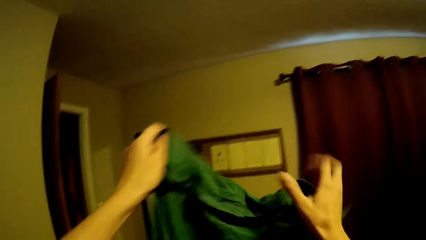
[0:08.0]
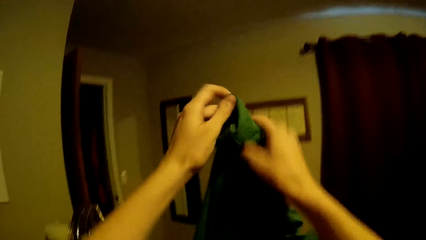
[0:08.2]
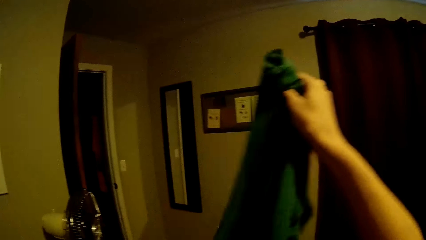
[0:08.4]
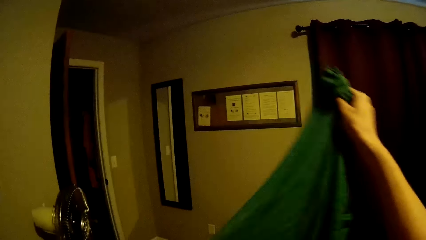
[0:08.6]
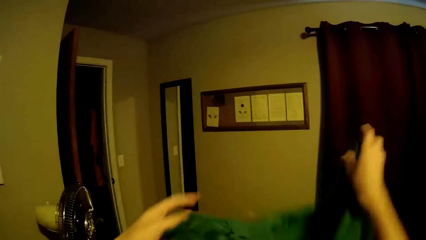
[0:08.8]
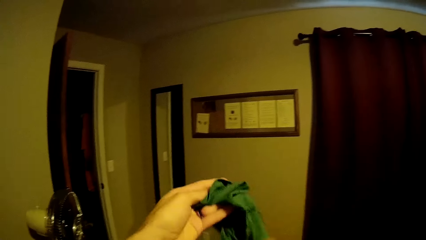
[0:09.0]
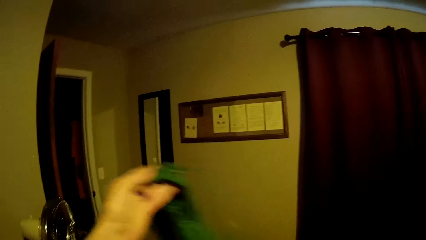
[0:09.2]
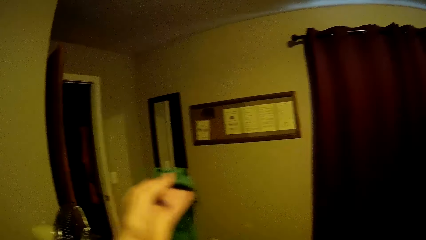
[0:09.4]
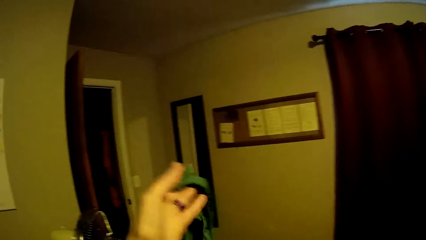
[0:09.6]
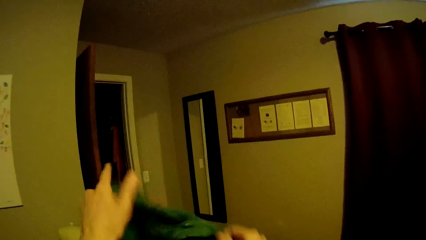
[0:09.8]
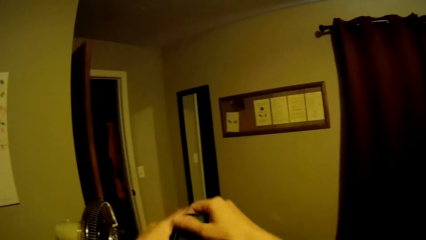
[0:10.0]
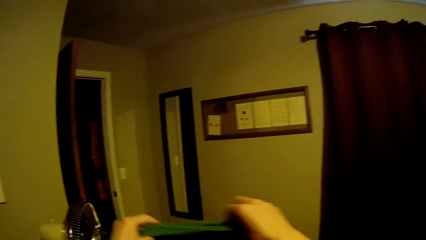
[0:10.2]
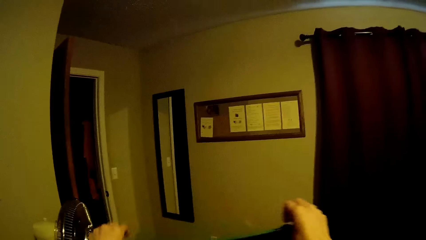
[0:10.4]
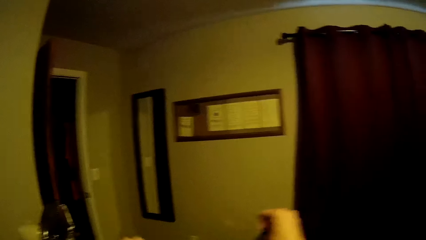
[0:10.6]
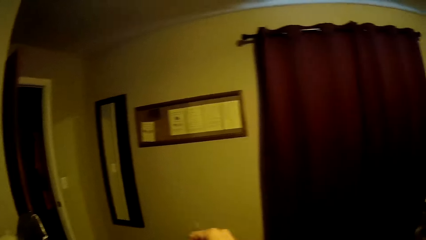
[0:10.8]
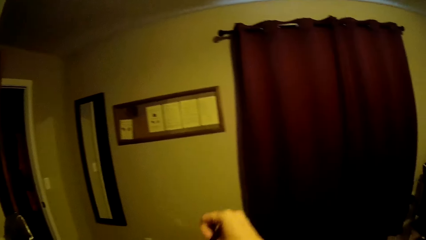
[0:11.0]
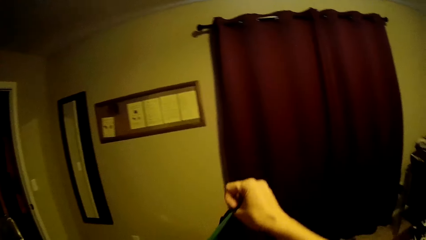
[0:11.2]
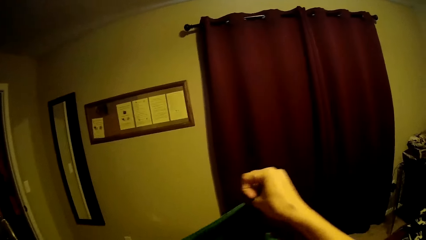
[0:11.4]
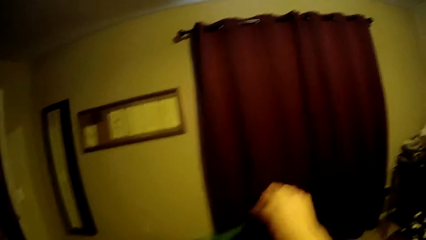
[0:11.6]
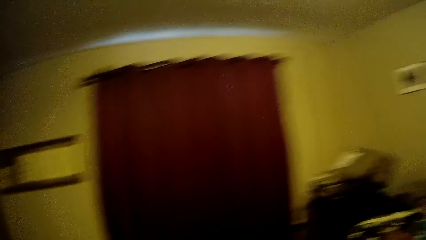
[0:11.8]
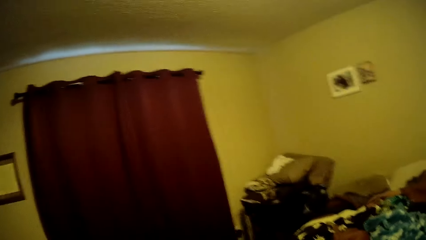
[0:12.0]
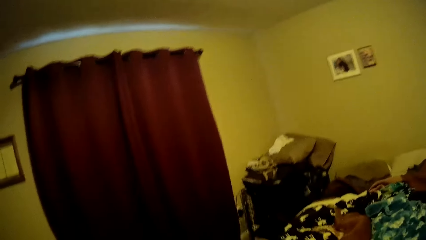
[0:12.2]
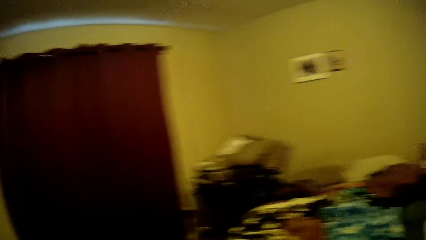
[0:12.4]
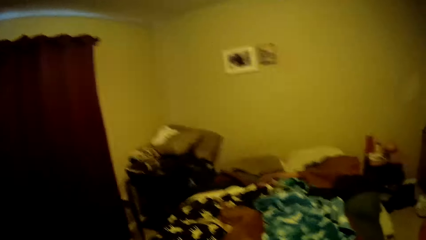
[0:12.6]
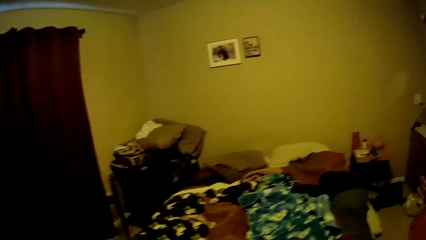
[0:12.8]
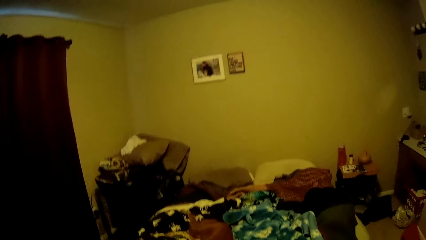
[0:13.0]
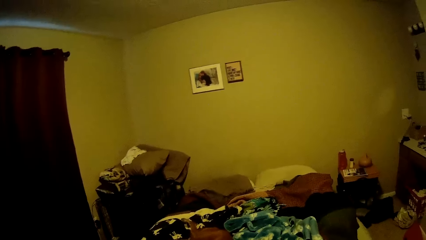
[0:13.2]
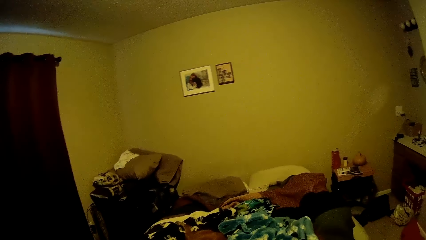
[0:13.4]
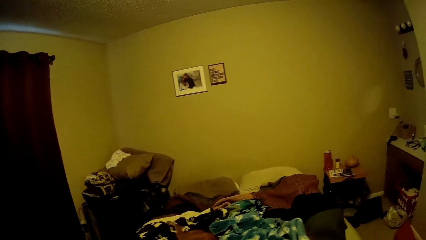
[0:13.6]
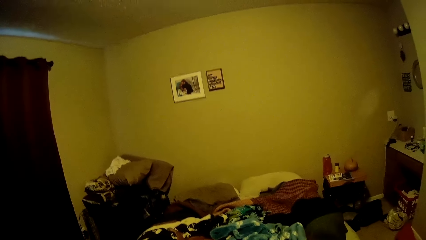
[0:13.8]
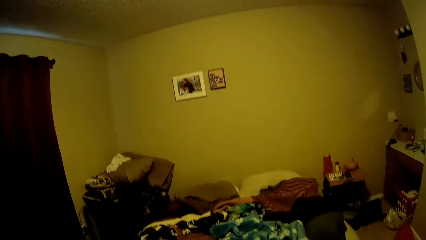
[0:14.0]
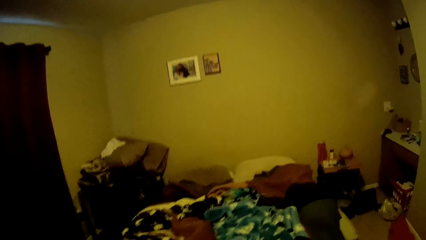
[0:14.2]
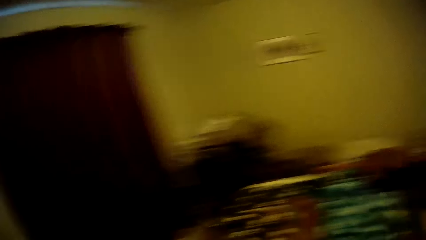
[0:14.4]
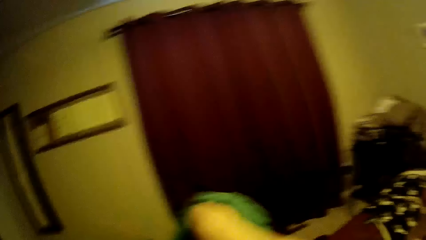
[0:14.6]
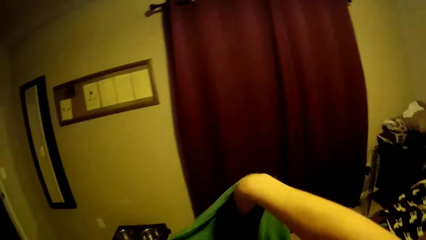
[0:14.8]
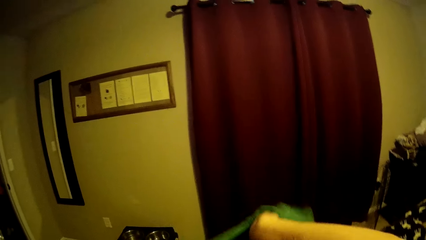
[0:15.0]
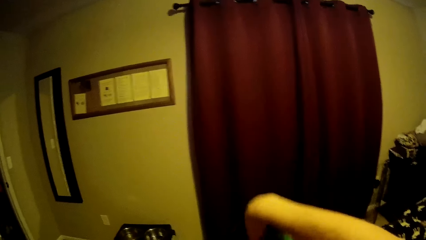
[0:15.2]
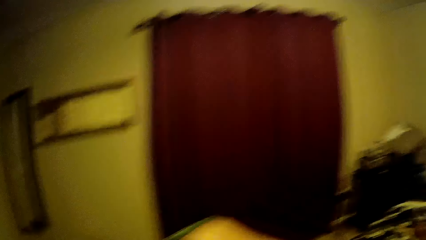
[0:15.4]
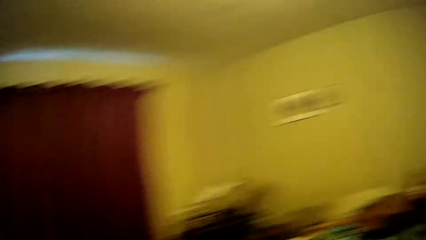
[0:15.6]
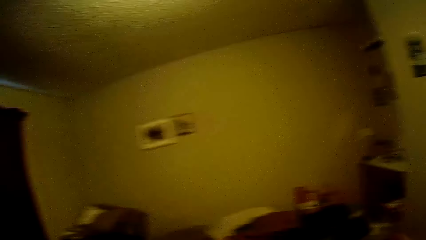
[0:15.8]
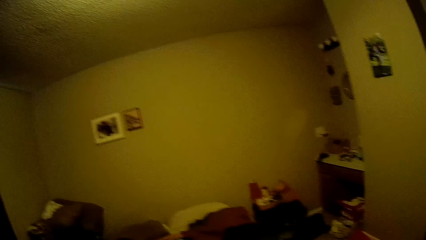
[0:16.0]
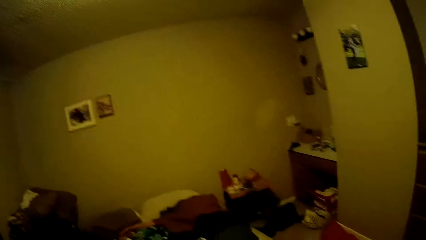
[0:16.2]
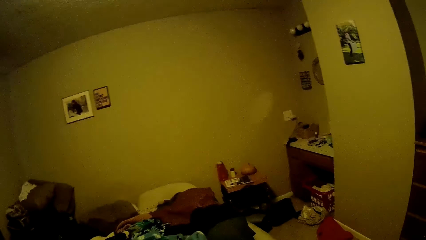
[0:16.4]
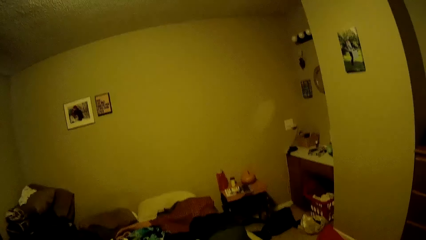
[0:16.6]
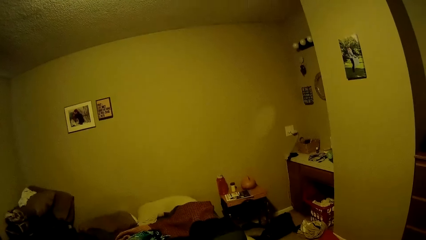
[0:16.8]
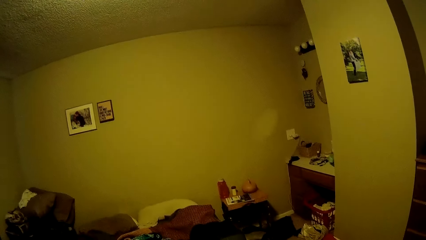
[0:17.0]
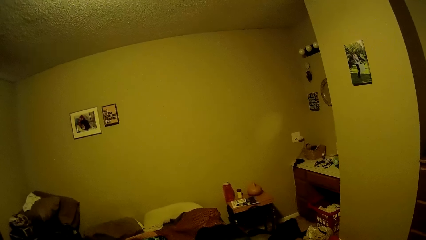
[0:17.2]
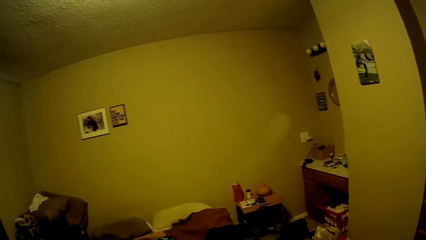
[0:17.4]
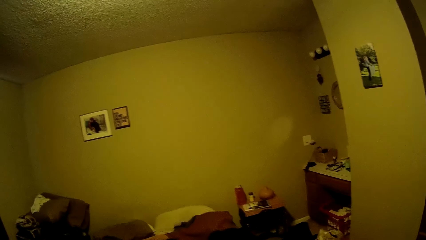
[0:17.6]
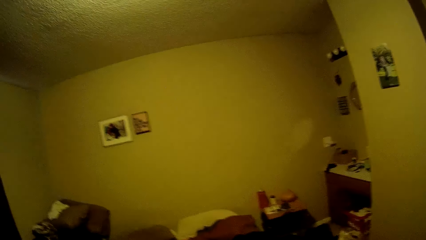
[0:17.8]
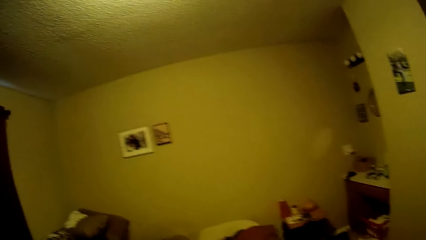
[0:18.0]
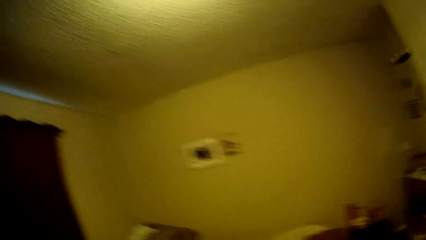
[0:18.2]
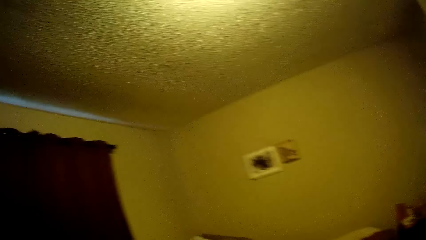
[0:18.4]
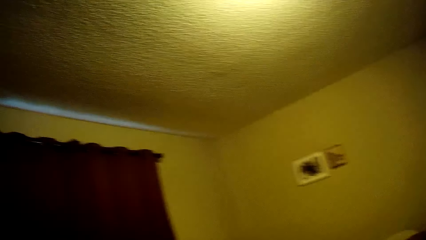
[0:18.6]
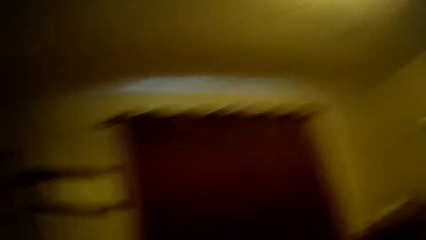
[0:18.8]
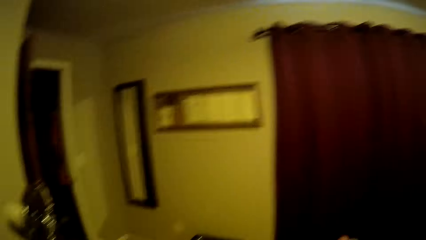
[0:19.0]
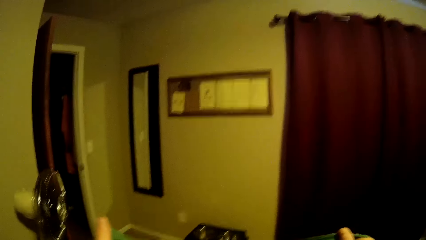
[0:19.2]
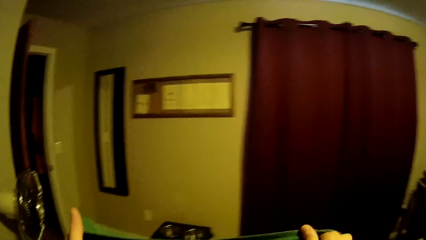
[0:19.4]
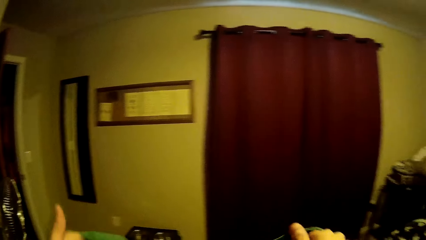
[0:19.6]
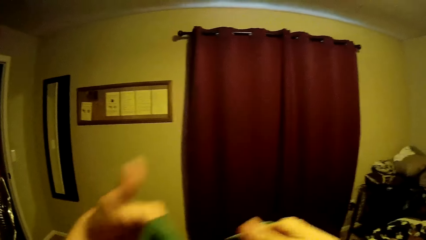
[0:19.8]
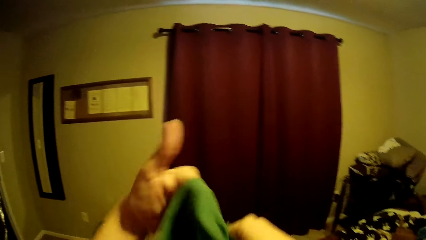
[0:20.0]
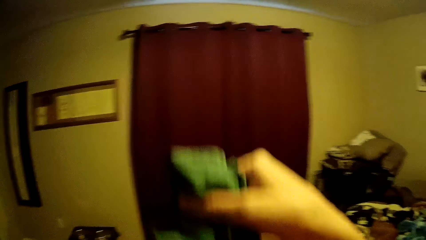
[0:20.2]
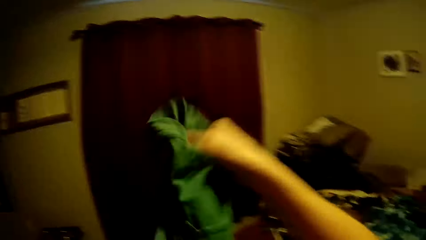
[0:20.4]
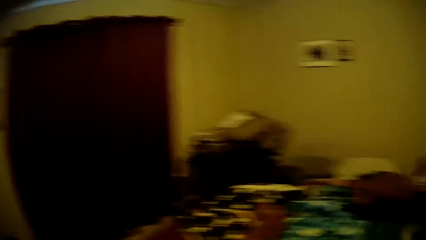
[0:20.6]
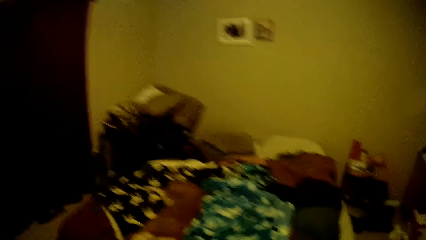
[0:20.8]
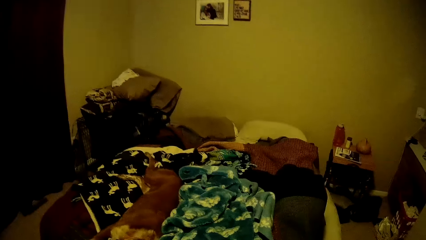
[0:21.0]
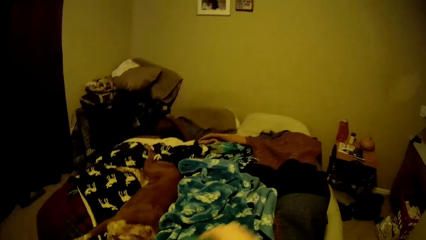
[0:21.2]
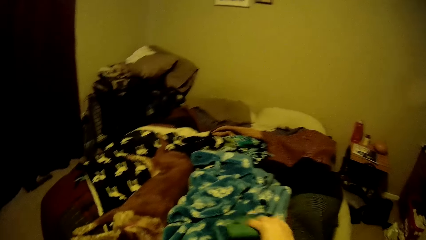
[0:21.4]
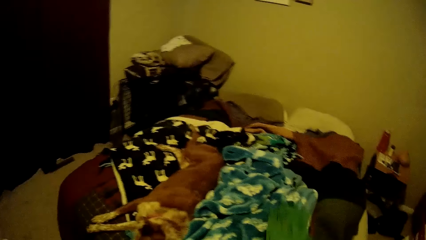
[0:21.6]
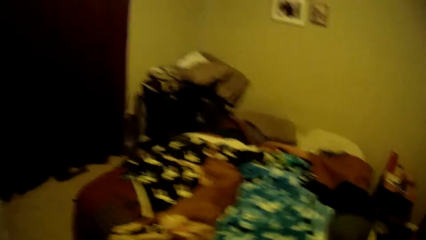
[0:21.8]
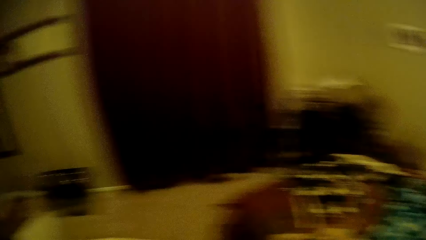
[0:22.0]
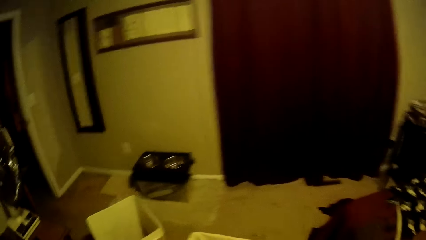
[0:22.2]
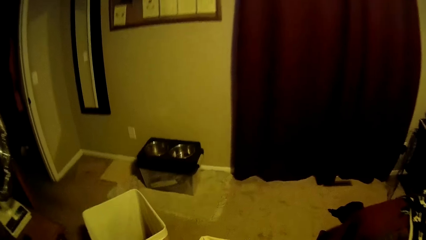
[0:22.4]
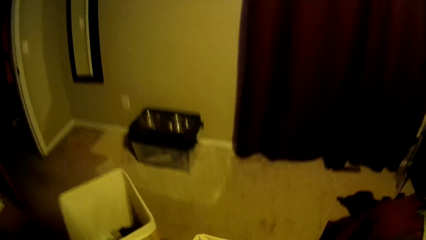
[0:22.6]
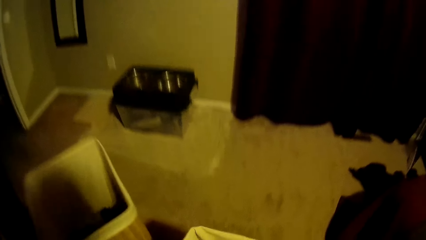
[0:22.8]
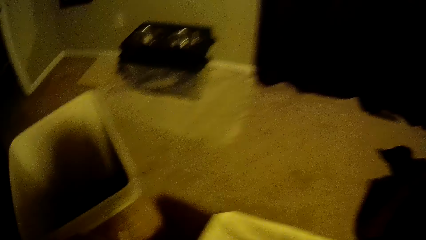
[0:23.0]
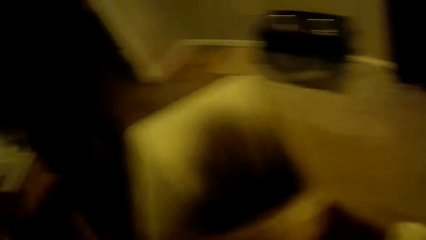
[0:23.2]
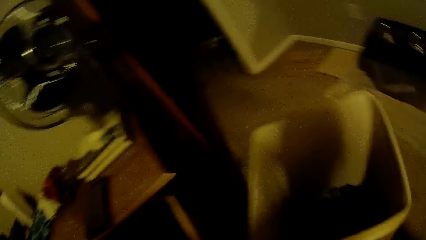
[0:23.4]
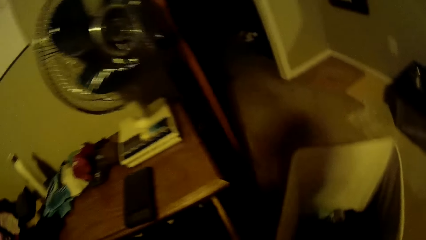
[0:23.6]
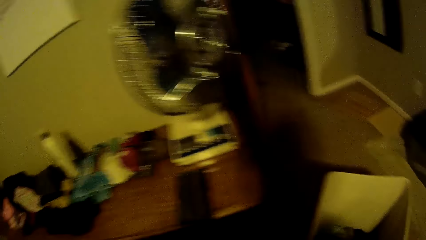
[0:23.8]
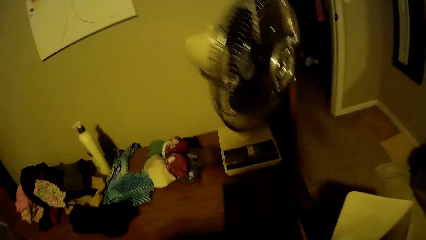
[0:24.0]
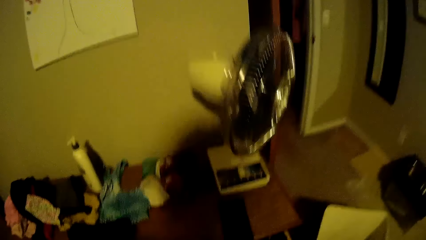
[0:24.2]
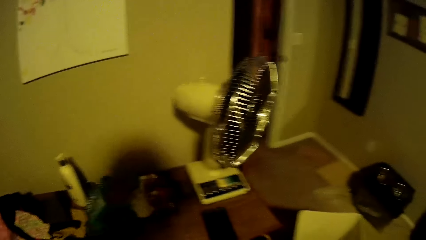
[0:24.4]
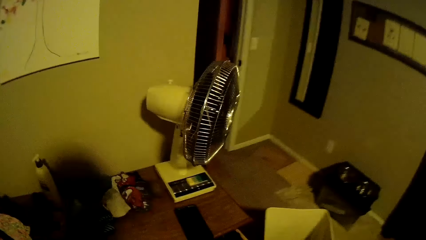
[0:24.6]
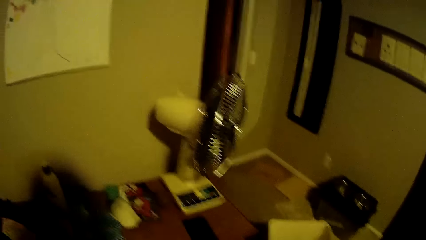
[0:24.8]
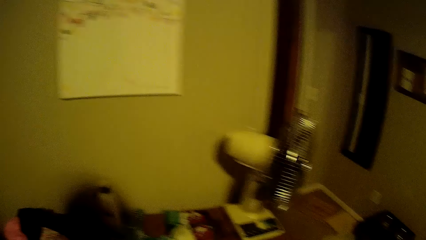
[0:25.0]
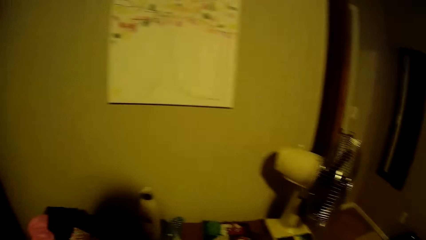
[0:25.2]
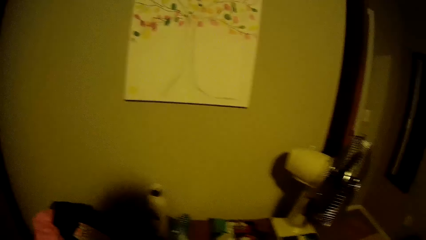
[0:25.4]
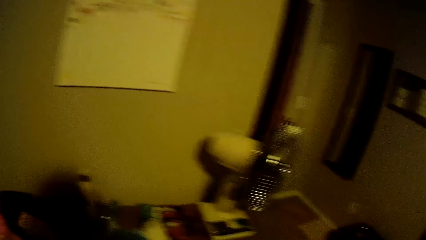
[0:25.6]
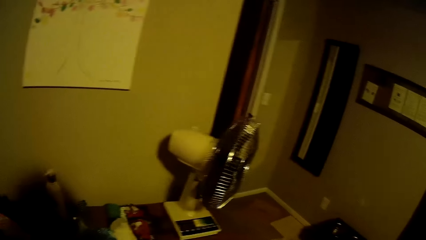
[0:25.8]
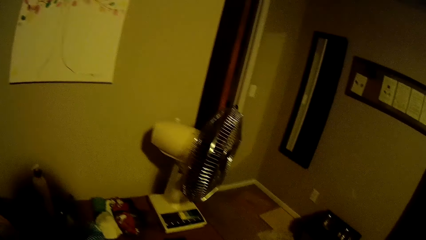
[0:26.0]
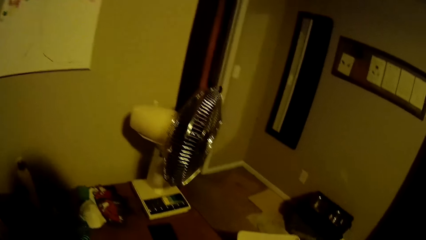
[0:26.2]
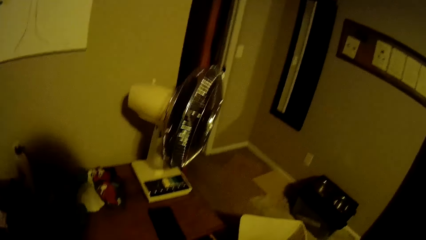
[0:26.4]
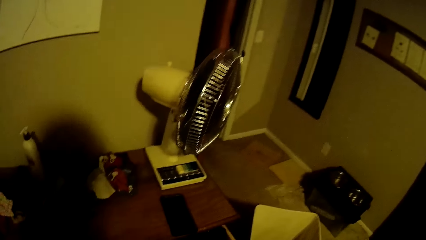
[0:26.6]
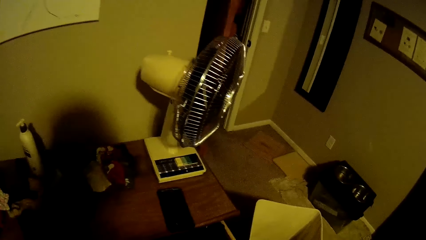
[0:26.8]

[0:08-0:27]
The camera wearer turns the t-shirt around. They look around the room. They fold the t-shirt. They drop the t-shirt on a bed or in a hamper.
